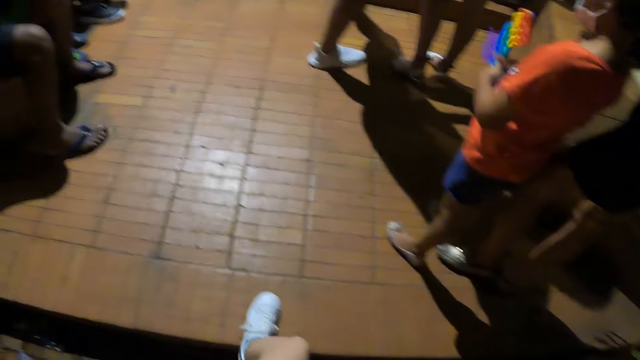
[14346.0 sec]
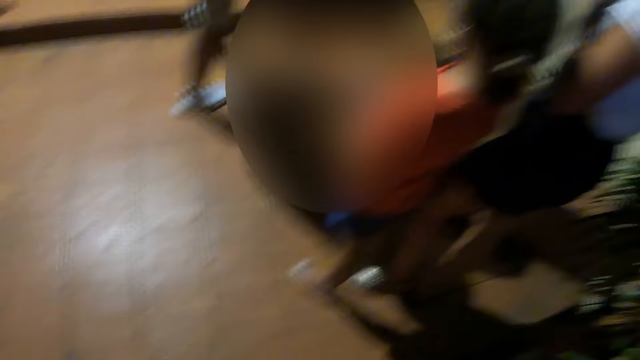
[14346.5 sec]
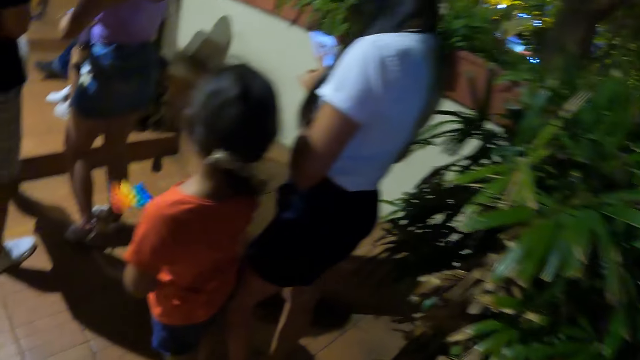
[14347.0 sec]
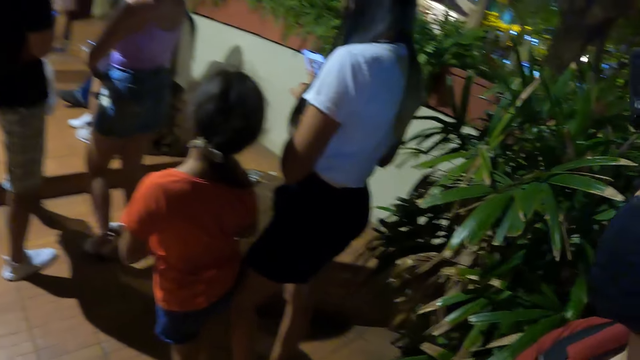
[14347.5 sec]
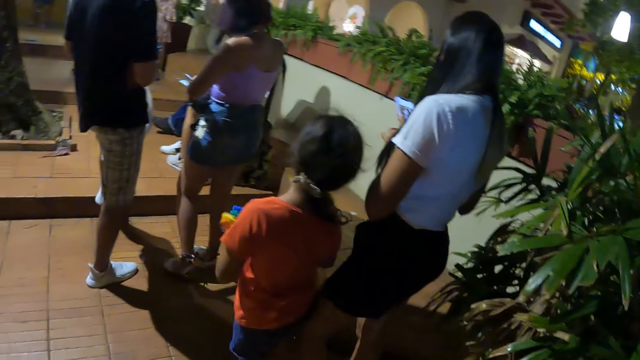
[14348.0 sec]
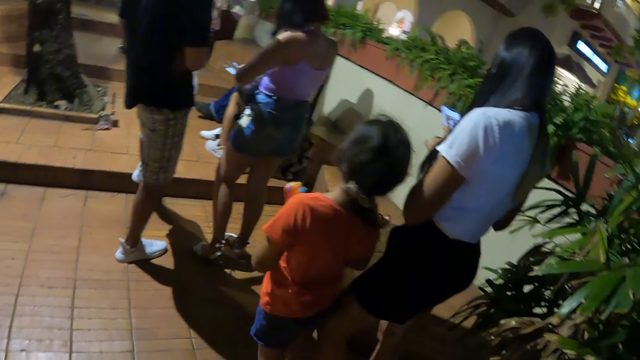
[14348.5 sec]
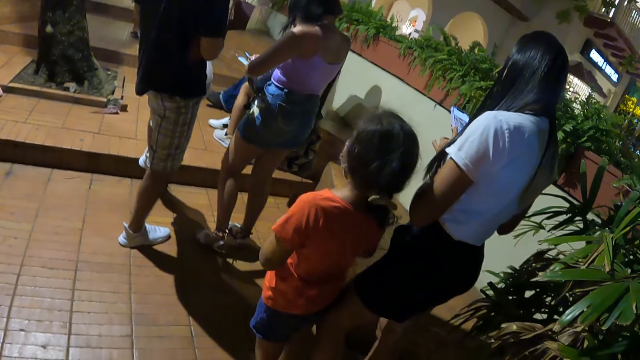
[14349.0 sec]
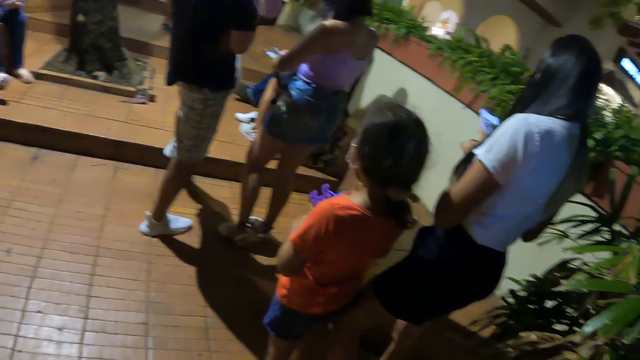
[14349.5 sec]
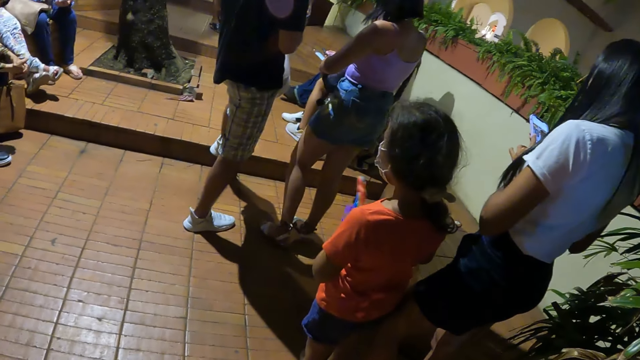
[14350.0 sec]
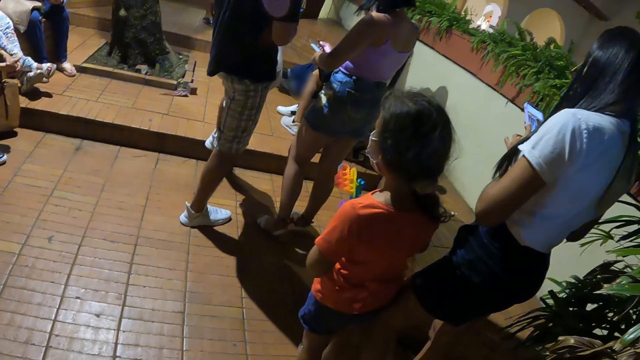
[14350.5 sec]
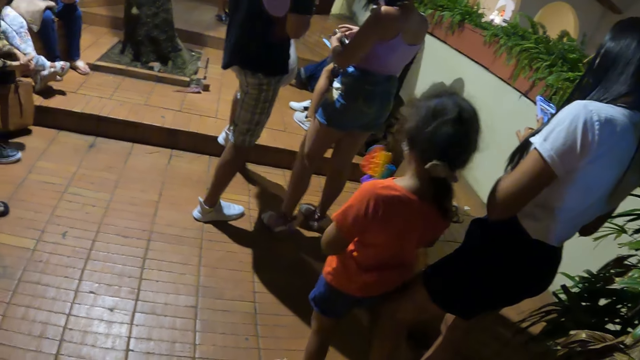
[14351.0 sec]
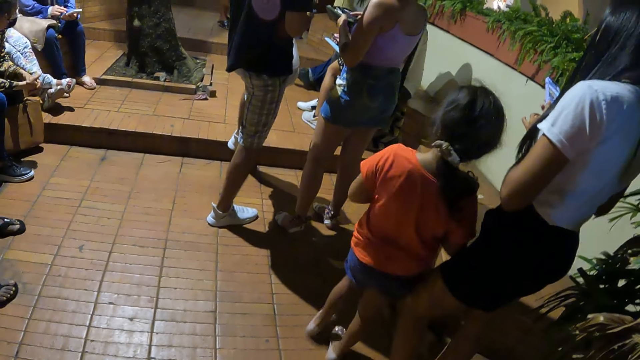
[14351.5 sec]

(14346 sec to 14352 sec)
The camera wearer looks at a girl.

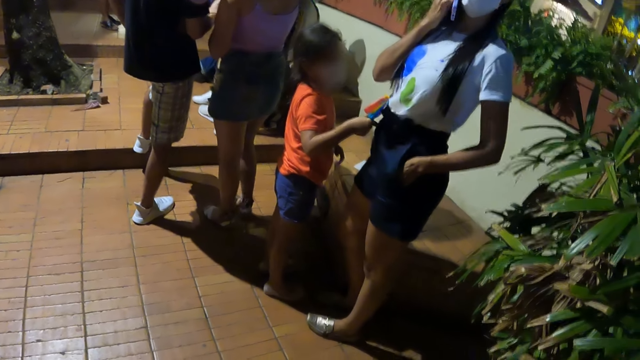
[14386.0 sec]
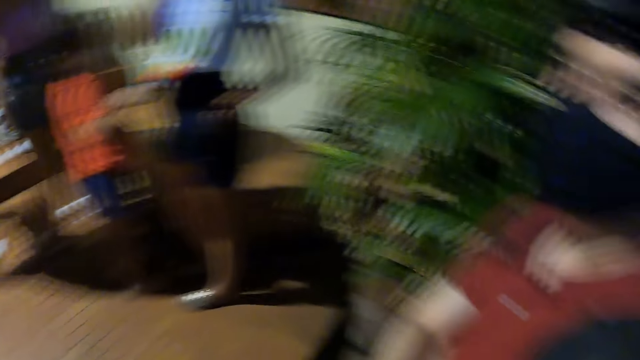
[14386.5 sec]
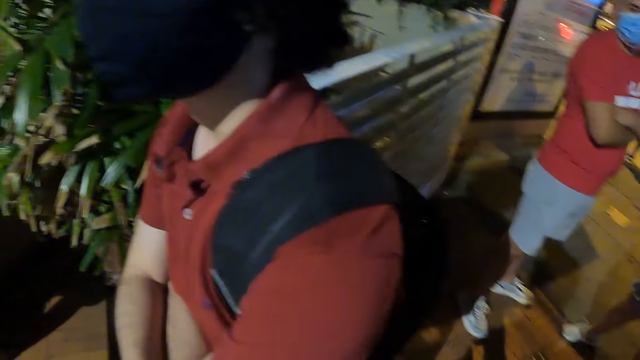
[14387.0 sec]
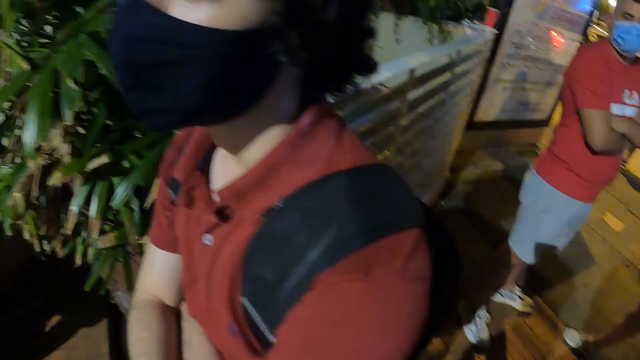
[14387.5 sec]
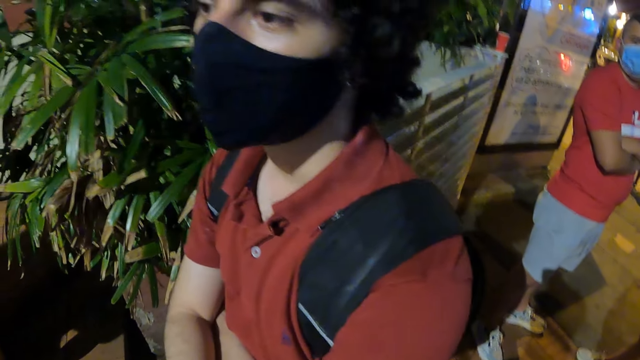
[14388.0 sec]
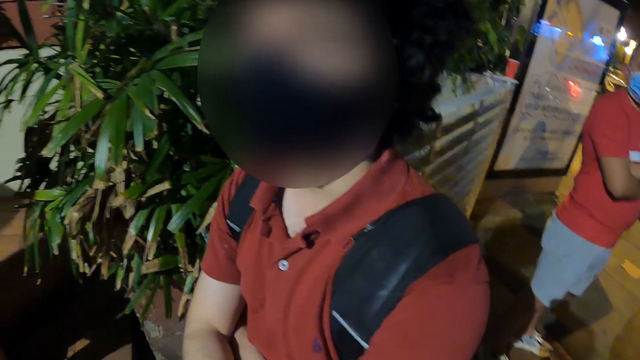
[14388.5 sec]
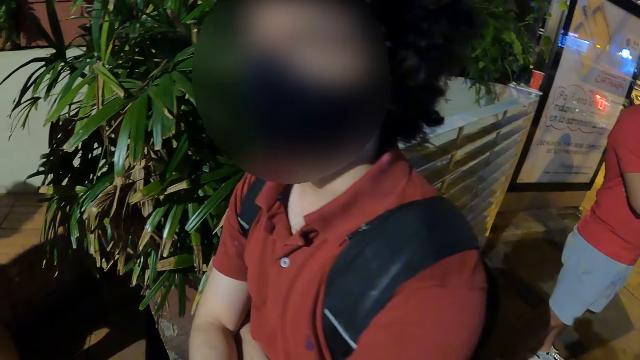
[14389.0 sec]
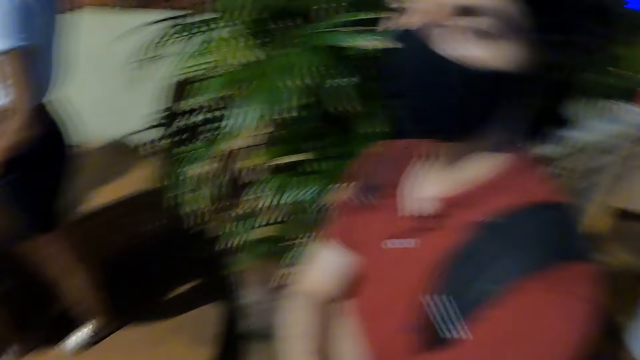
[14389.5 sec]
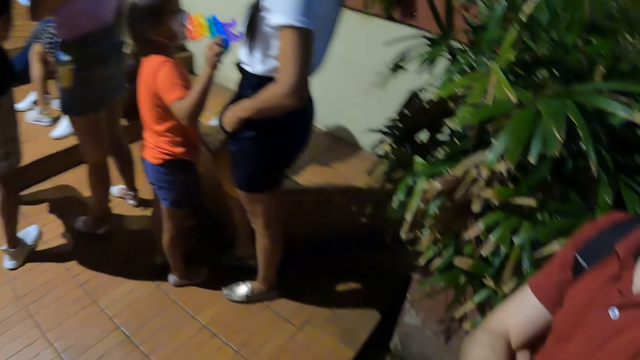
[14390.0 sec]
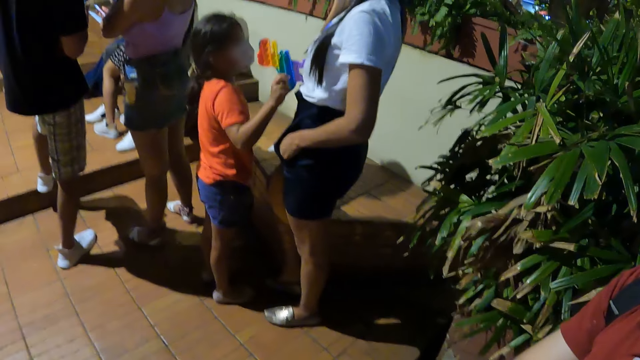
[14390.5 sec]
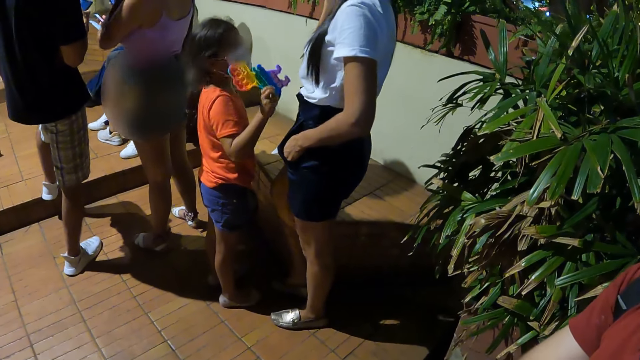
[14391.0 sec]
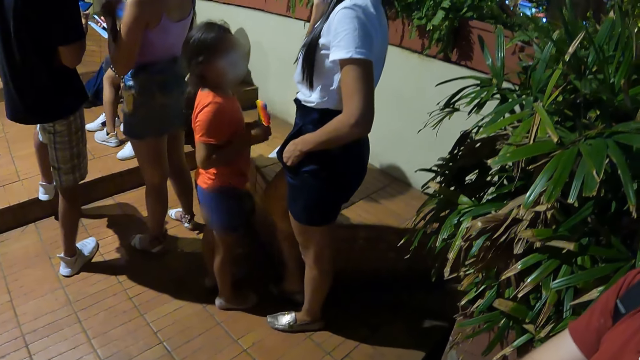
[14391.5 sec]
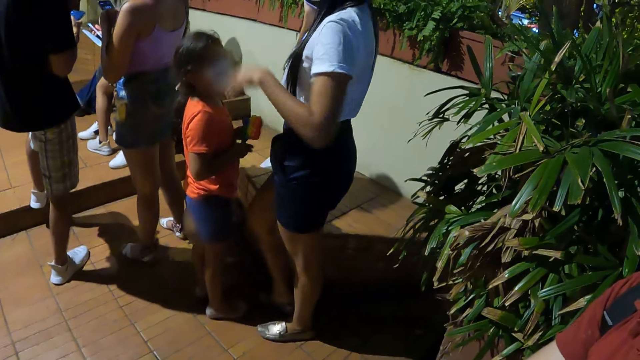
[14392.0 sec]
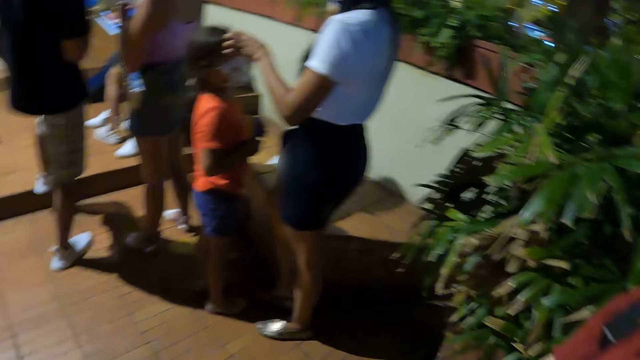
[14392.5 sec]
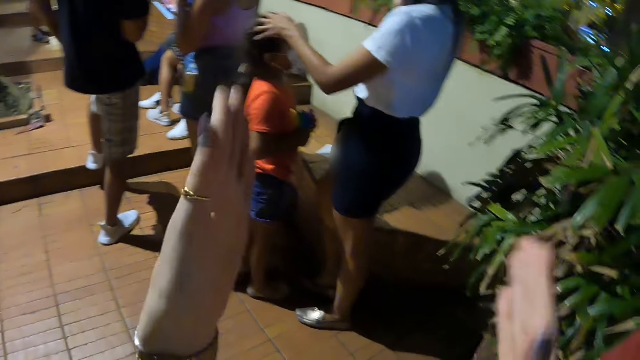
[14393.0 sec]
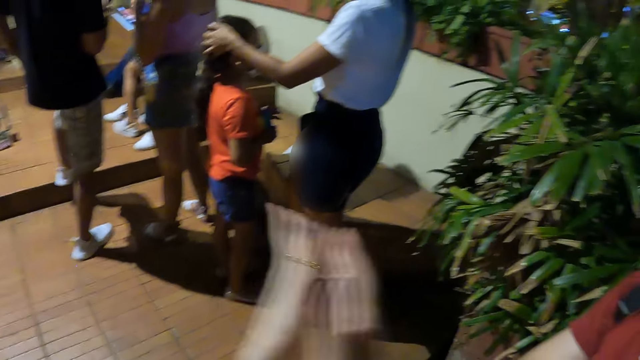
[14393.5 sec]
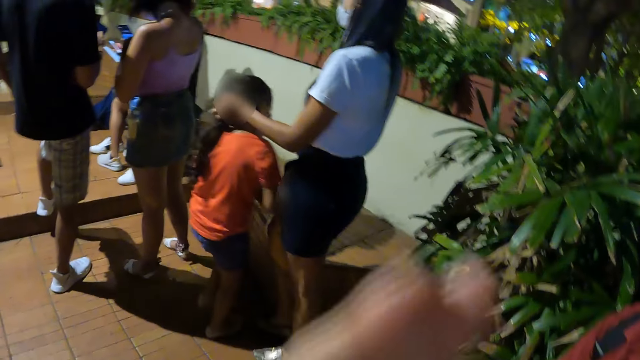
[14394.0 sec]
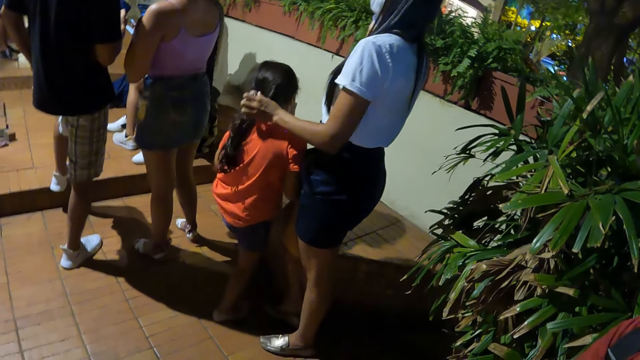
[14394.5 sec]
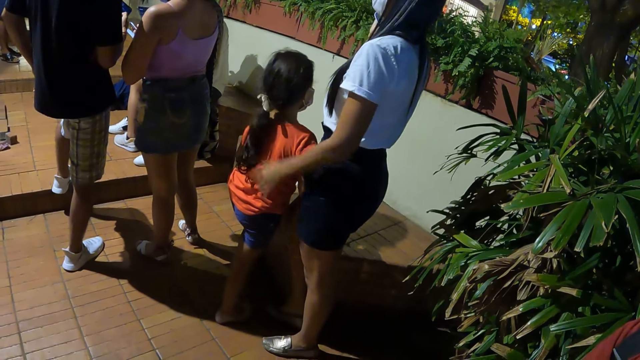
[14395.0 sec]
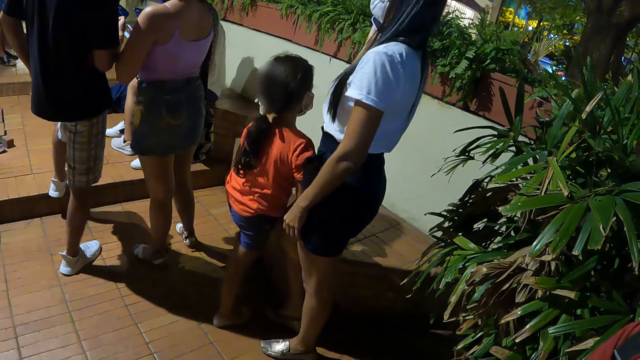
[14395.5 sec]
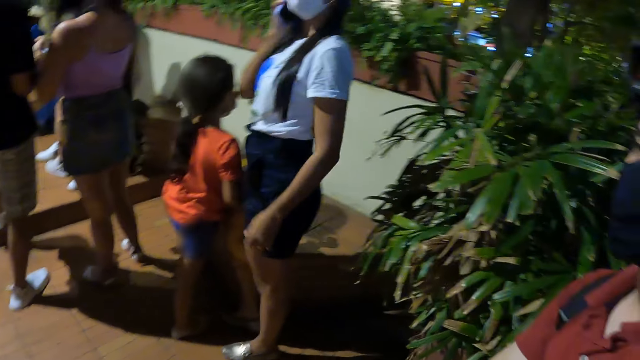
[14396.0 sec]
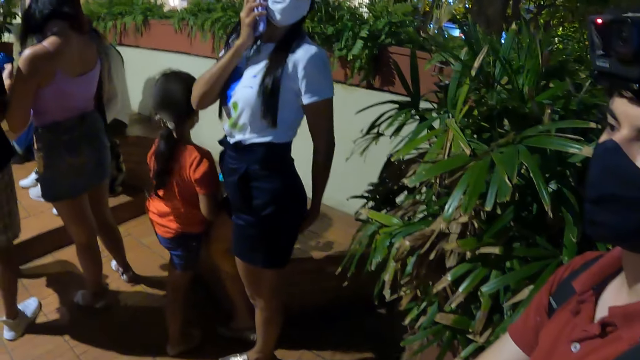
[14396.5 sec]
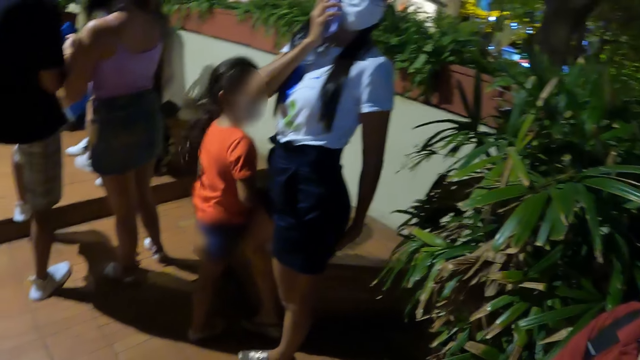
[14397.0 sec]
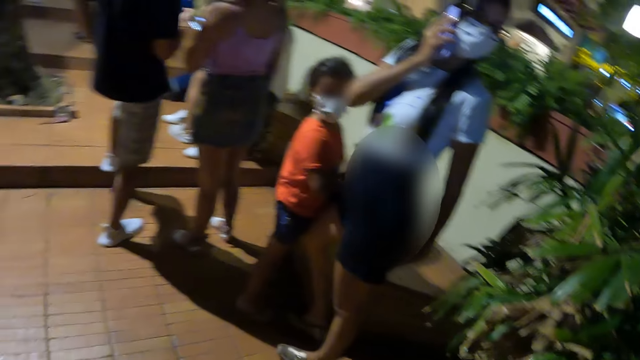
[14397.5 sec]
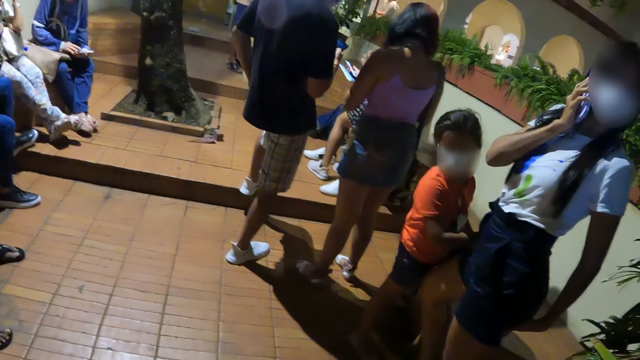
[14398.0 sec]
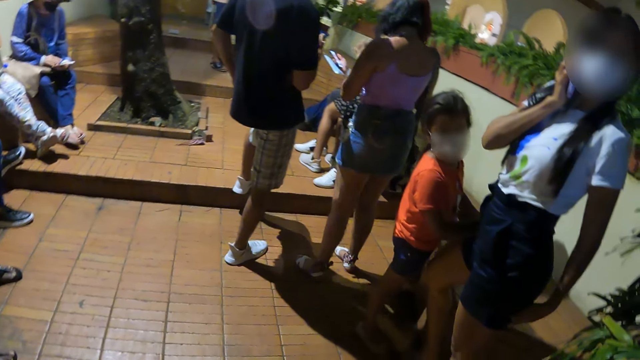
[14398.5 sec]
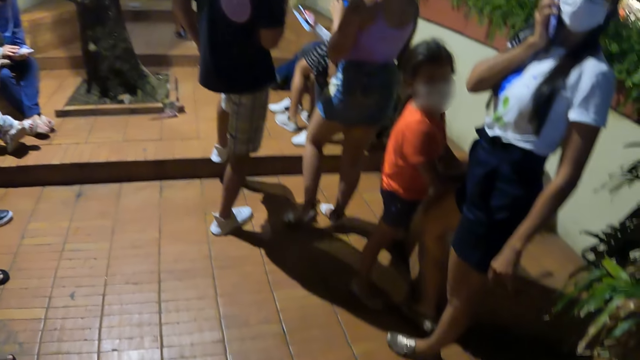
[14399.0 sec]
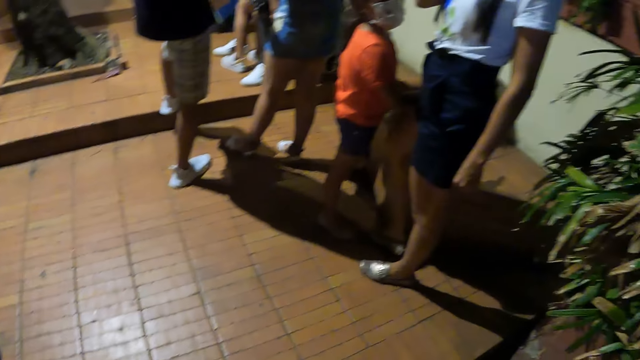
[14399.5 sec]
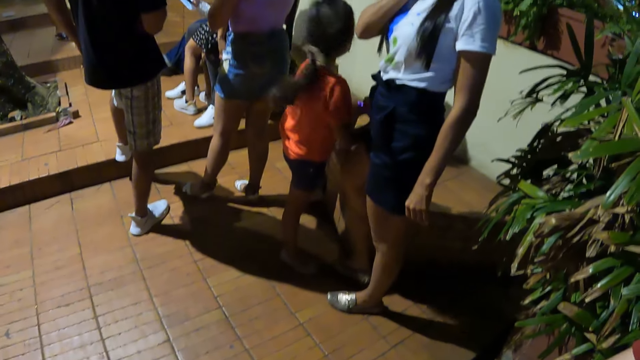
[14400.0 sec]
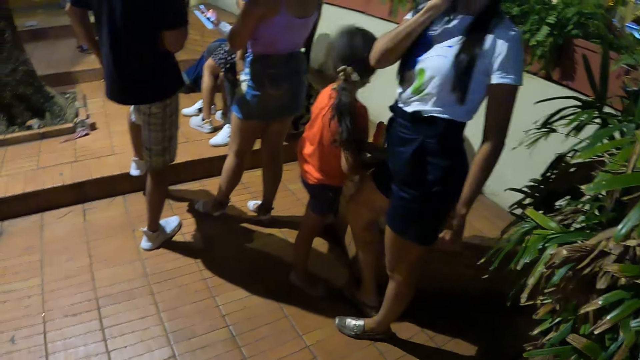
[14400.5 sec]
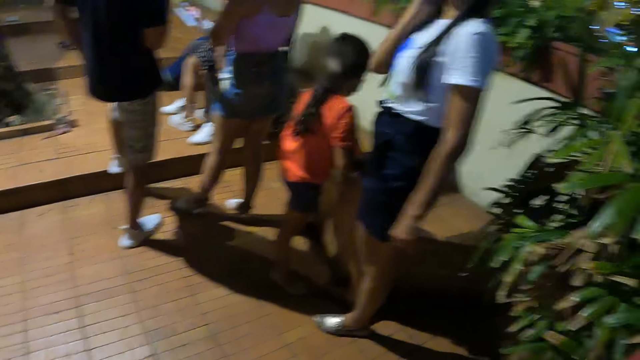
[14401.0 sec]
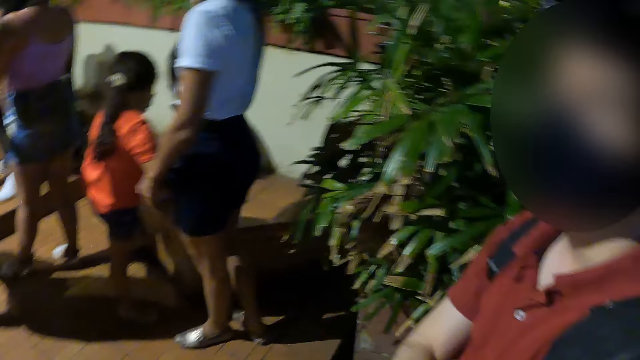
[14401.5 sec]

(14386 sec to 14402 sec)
The camera wearer looks at a man. She looks at a girl. She moves her hands. She looks around.
